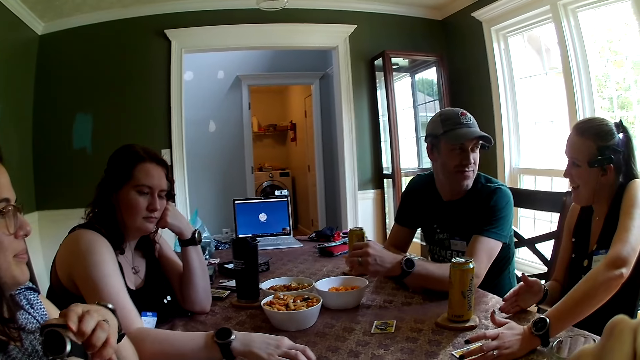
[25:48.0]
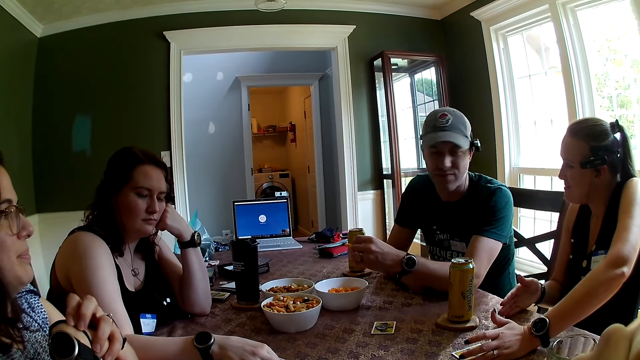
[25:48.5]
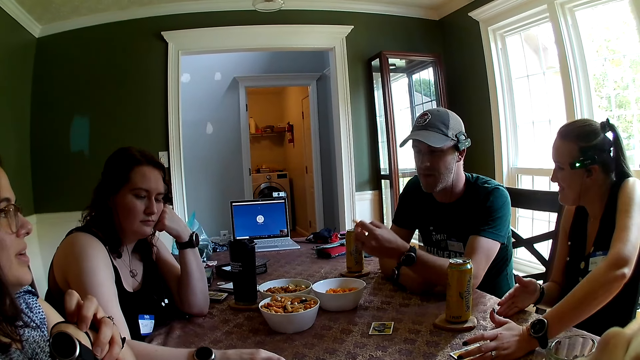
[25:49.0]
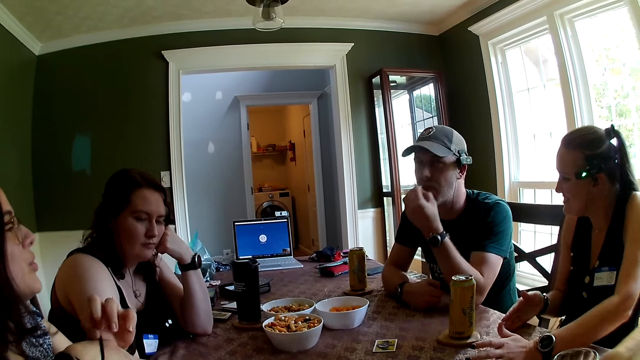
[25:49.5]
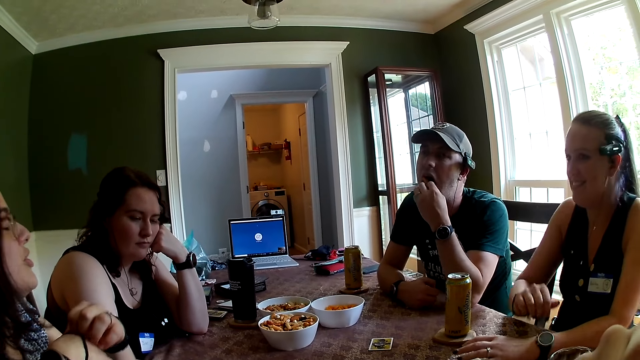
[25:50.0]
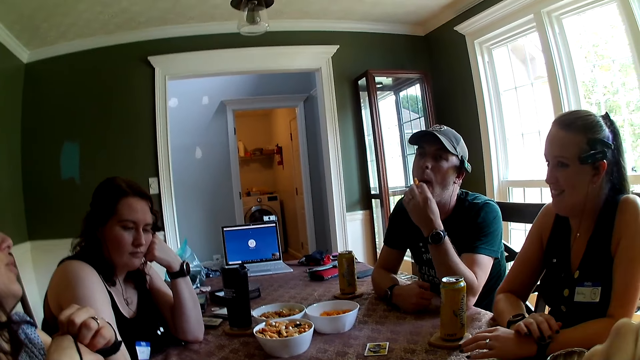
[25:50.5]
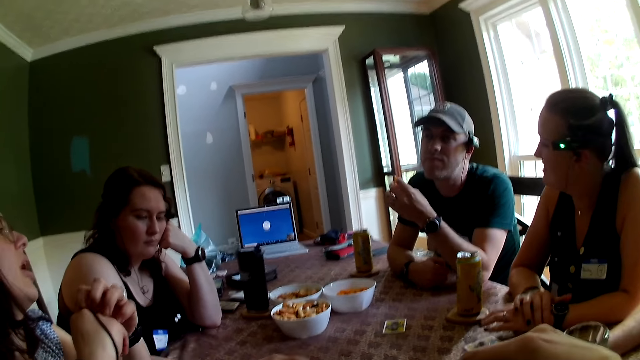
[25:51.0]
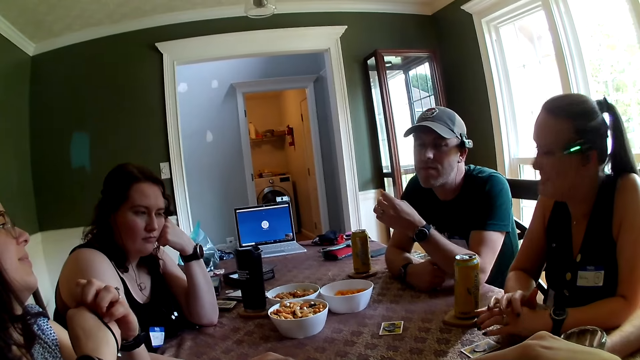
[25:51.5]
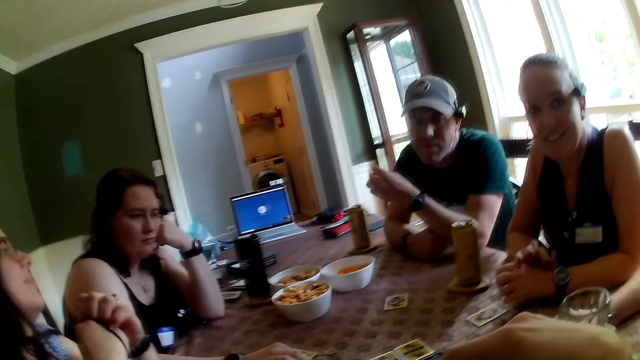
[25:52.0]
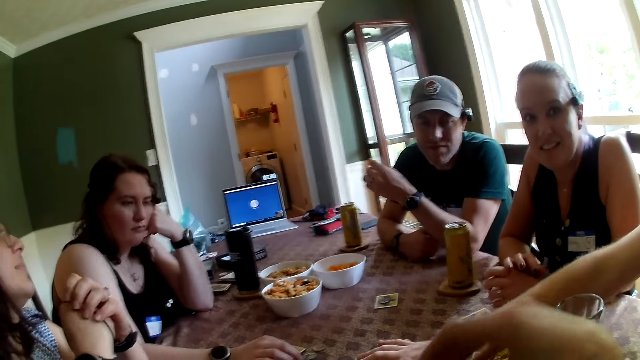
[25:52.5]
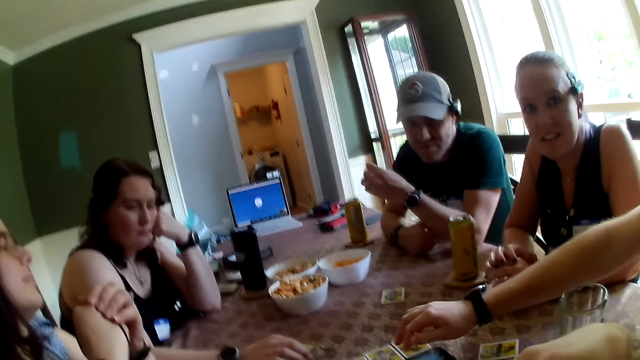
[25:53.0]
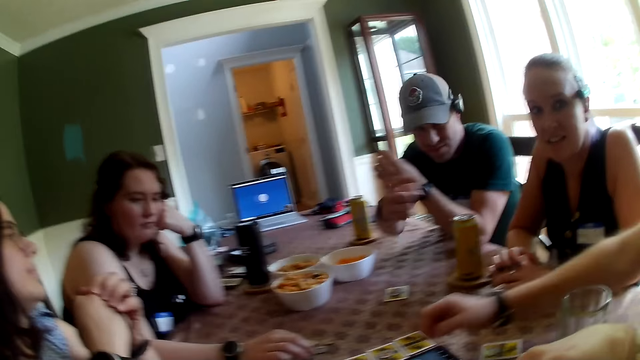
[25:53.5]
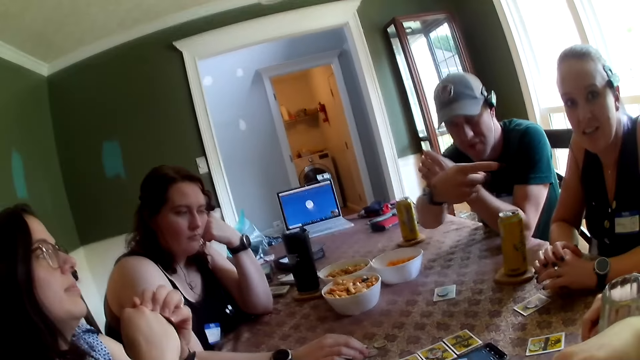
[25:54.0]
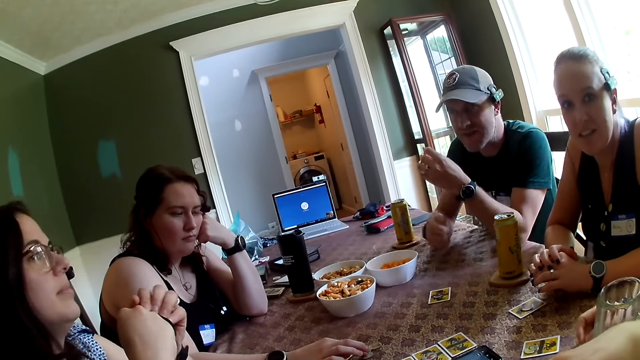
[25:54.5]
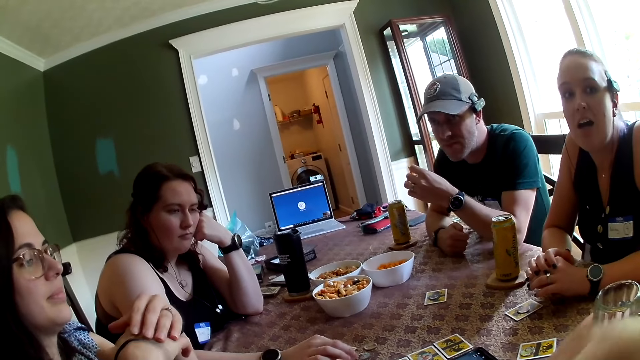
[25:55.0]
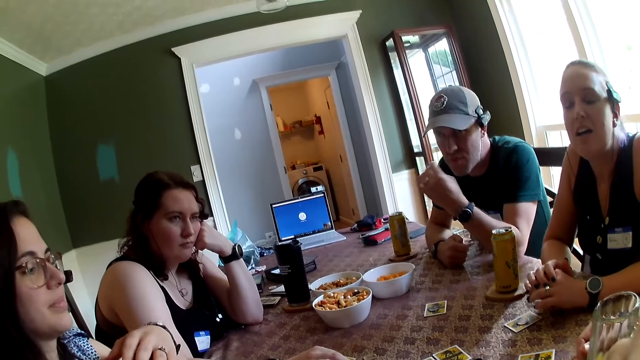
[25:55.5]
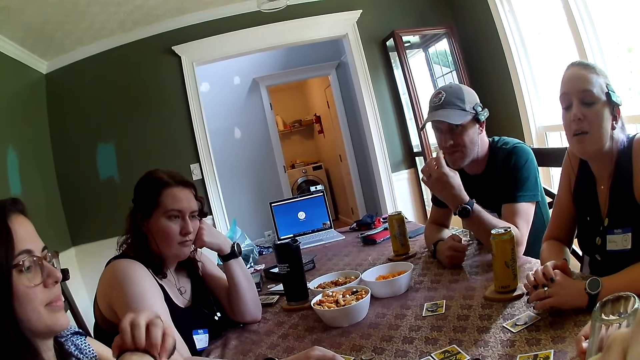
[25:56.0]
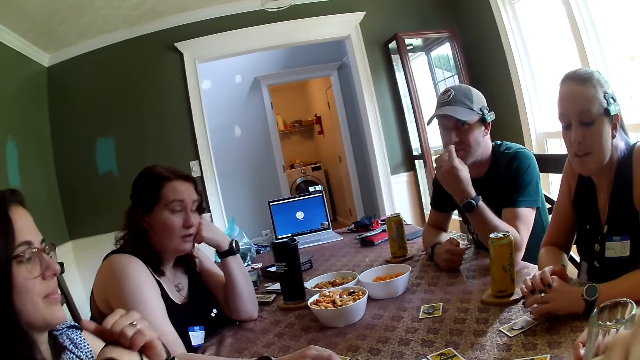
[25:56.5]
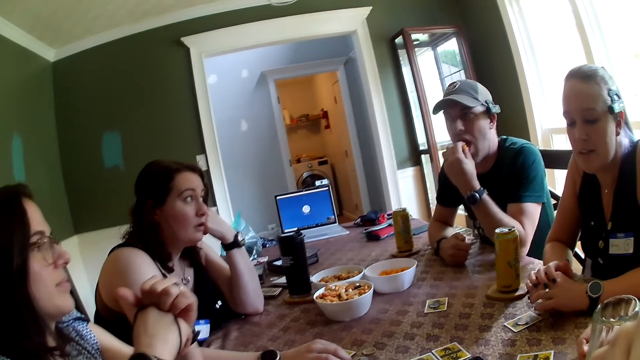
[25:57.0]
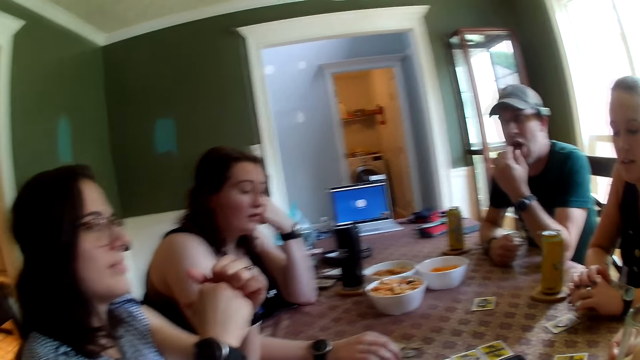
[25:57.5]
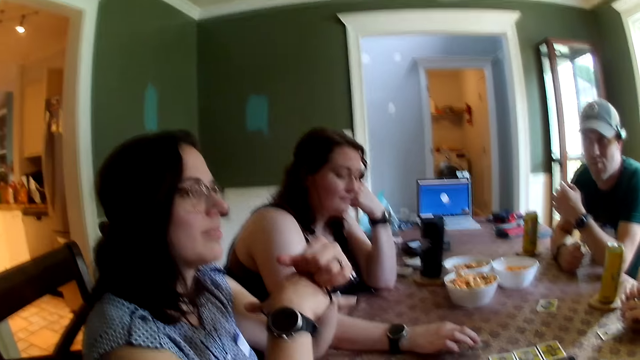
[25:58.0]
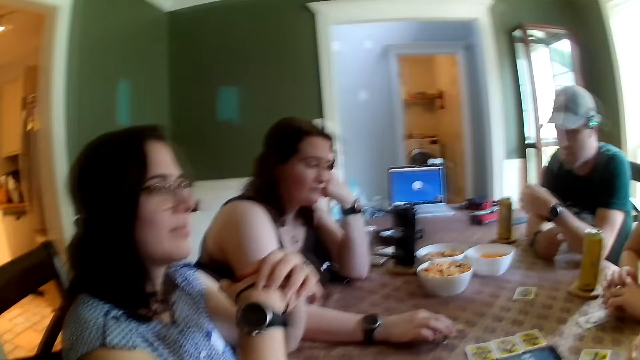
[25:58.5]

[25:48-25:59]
The man eats a cheese puff in his left hand. Someone is talking to the others. The man points his right hand at another man. The first man eats a cheese puff in his left hand. The woman pulls a rubber in her right hand with her left hand. The first man eats a cheese puff in his left hand.

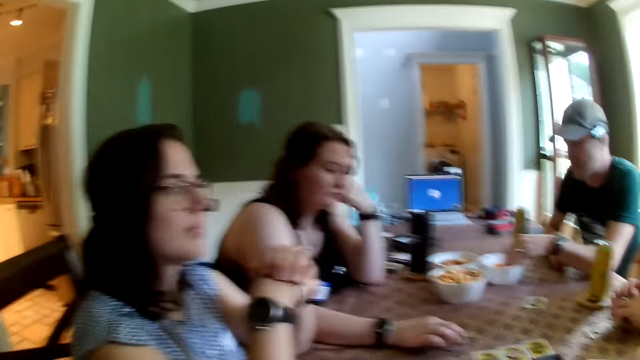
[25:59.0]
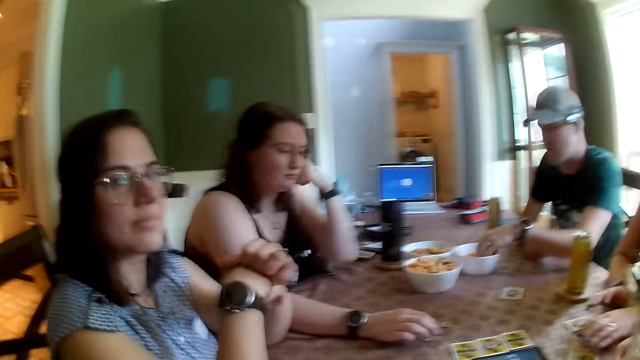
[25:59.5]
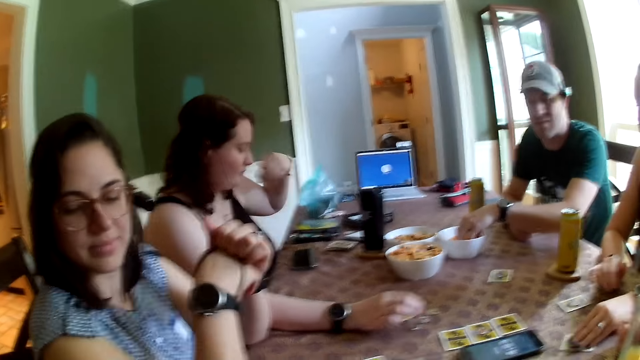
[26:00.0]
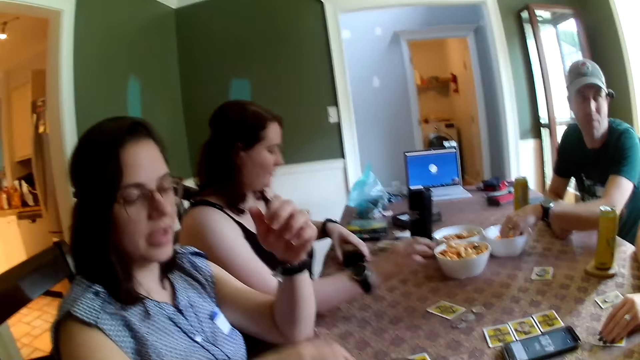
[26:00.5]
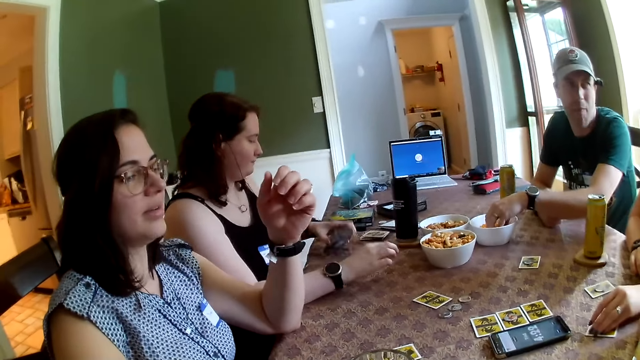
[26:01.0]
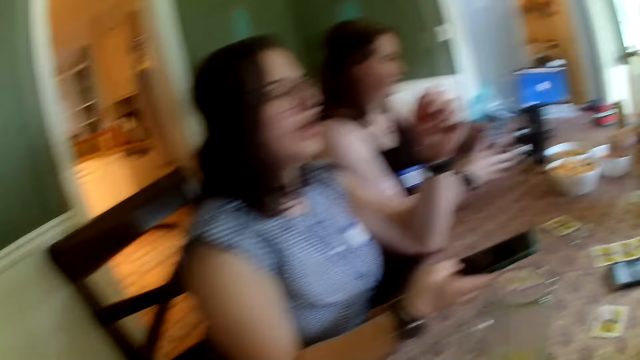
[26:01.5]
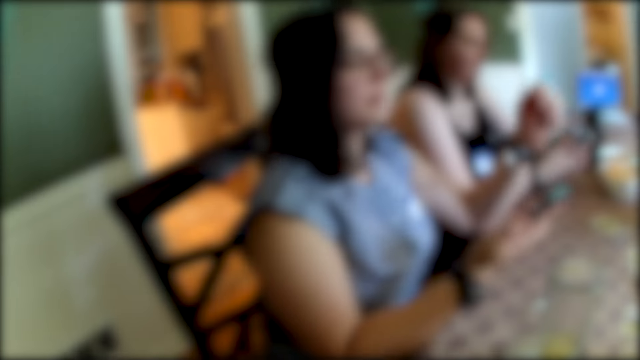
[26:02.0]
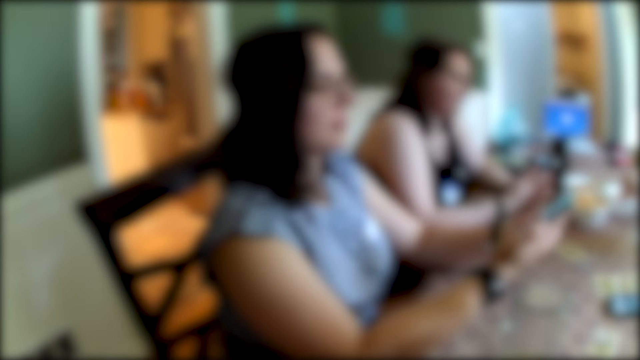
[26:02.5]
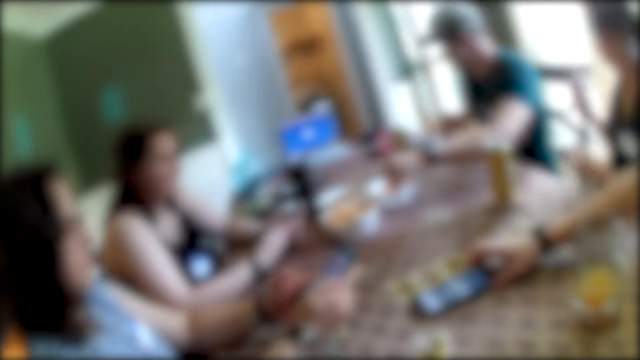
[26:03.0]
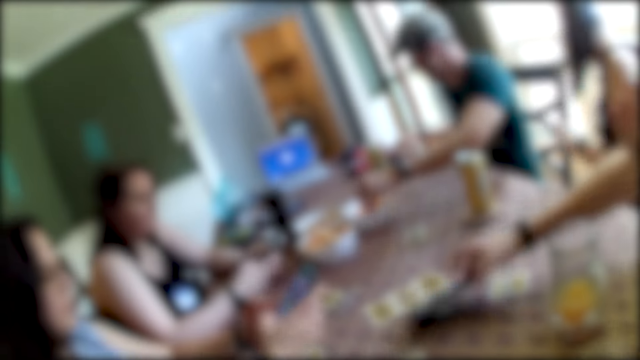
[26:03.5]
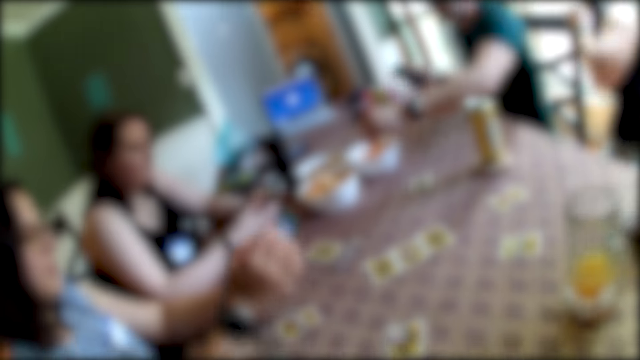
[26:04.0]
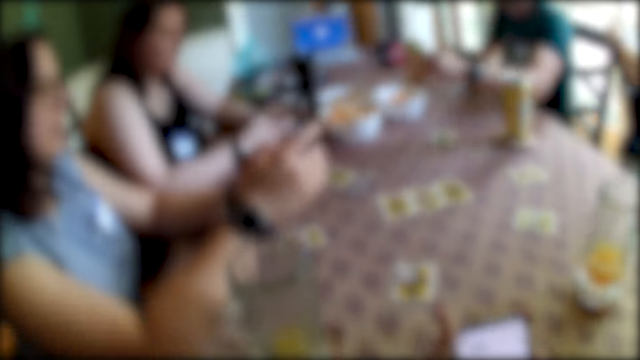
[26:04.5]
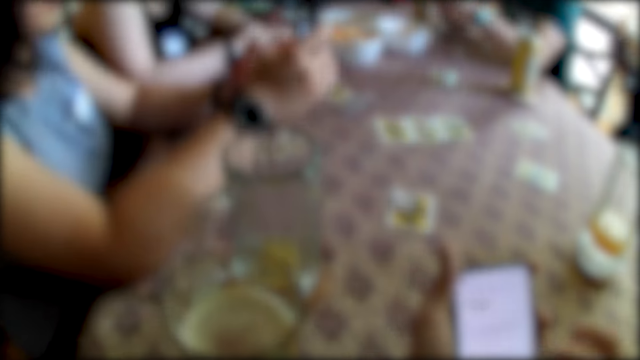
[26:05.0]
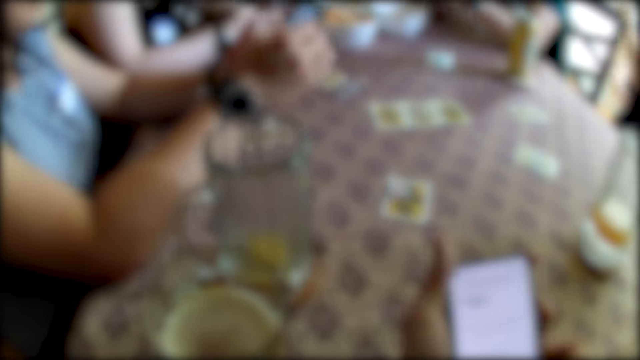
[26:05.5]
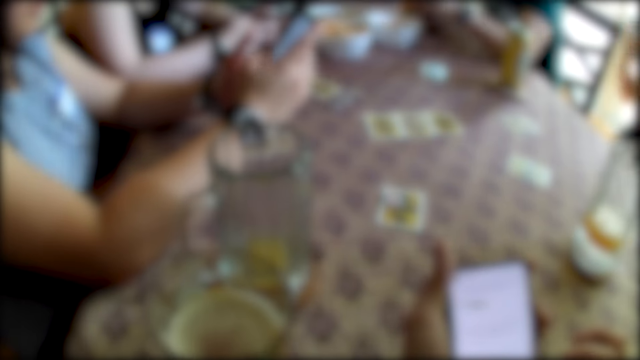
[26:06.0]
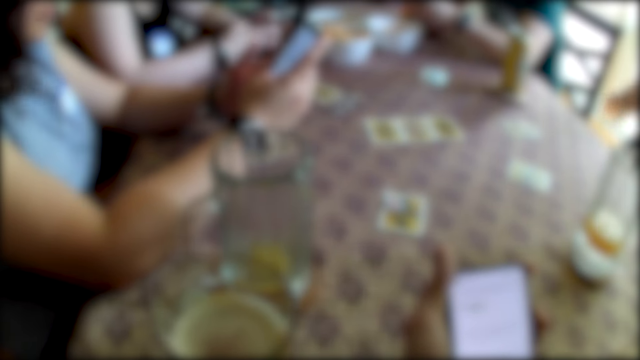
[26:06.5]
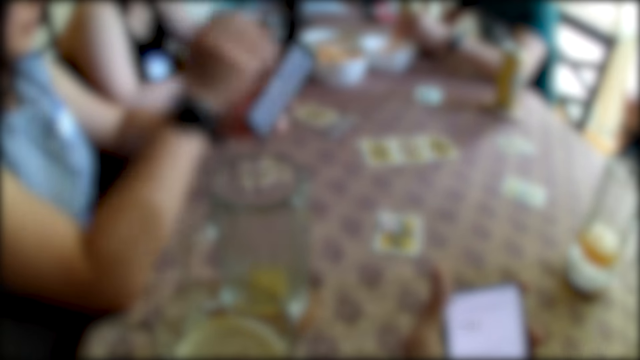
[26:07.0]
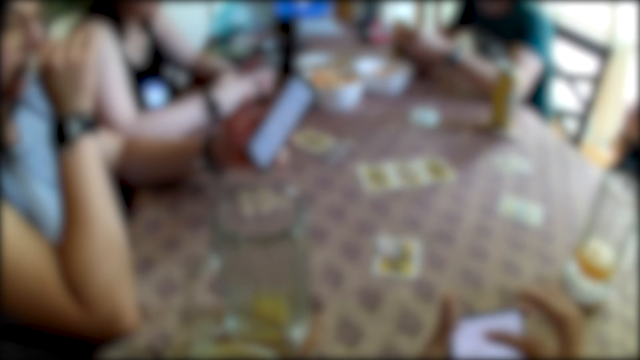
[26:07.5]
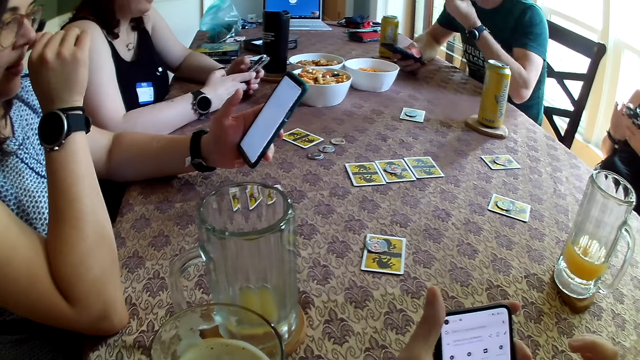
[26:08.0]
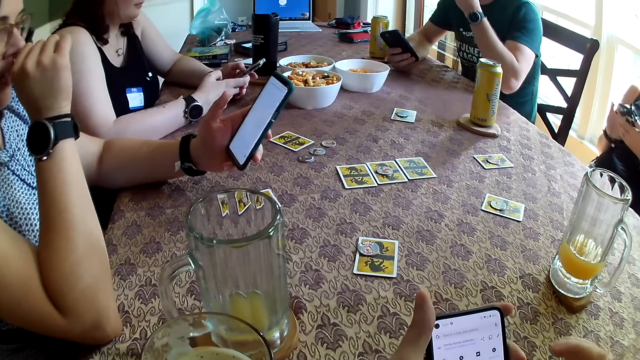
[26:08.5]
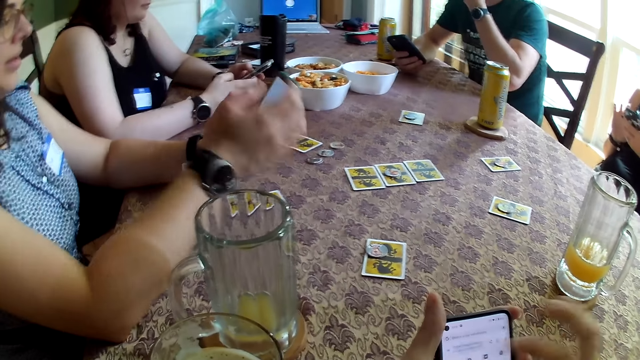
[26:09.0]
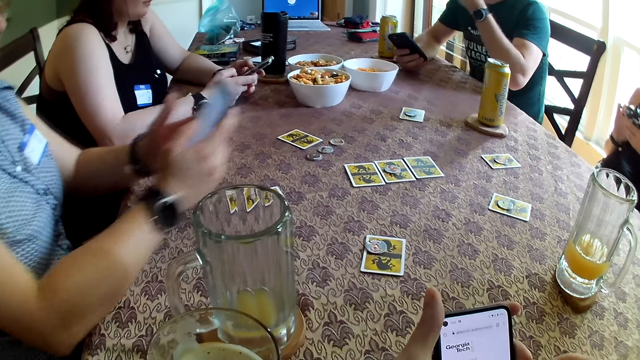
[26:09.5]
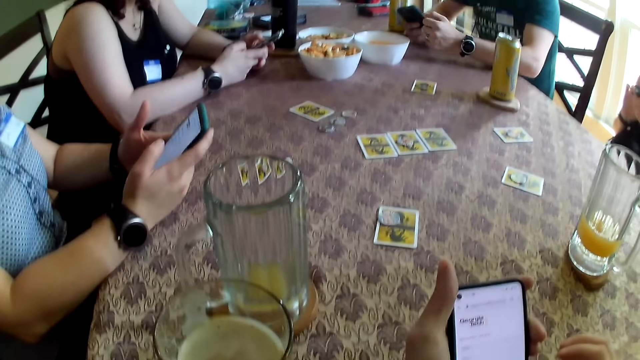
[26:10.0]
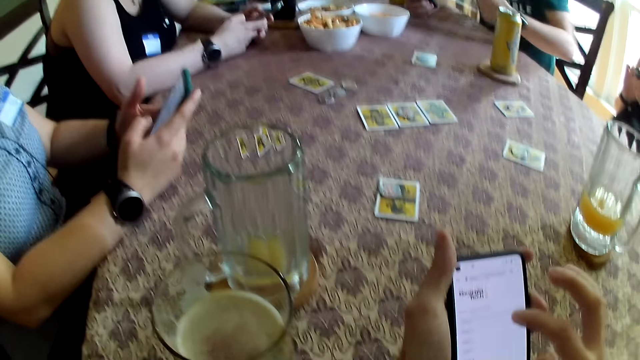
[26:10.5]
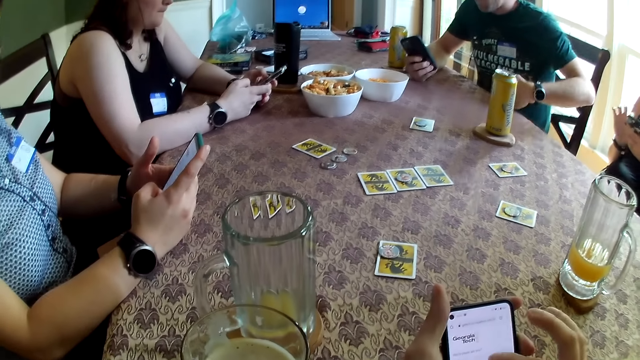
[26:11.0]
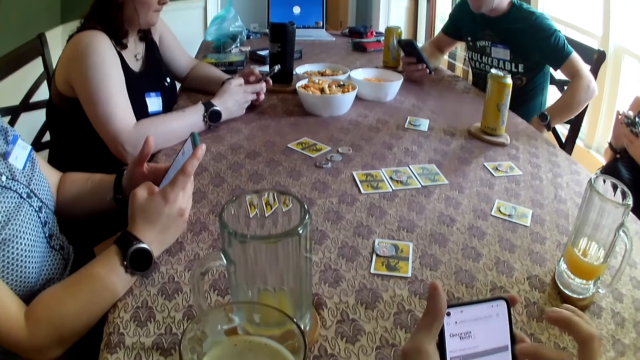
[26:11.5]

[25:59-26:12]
The man picks up a cheese puff with his left hand from the bowl of cheese puffs. The woman picks up a coin with her left hand from the table. Another woman picks up her phone with her left hand from the table. A third woman holds a phone in her right hand. The second woman operates the phone with both hands. The third woman places the phone in her right hand on her left hand and operates the phone in her left hand with her right hand. The first woman picks up a phone with her right hand from the table. The camera wearer operates a phone in his left hand with his right hand. The man holds a phone in his right hand. The first woman operates a phone in her left hand with her right hand.
